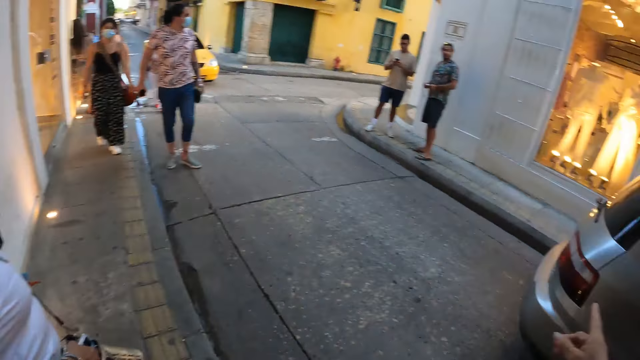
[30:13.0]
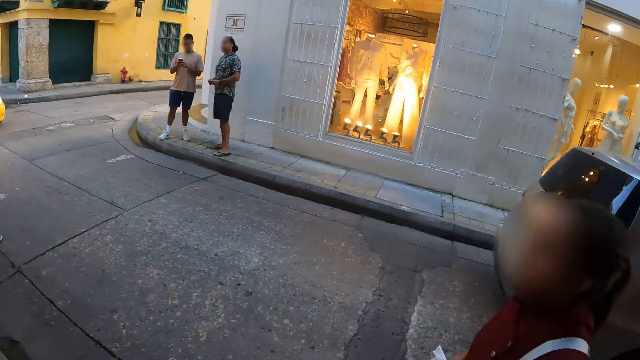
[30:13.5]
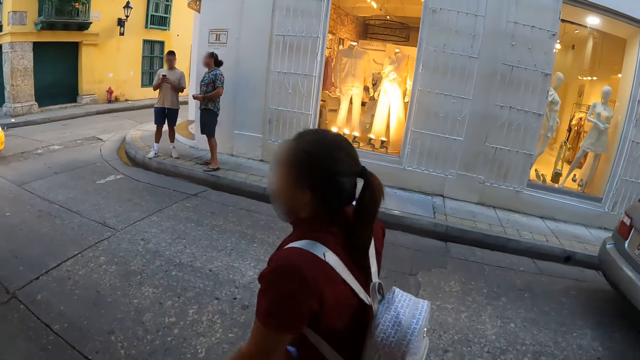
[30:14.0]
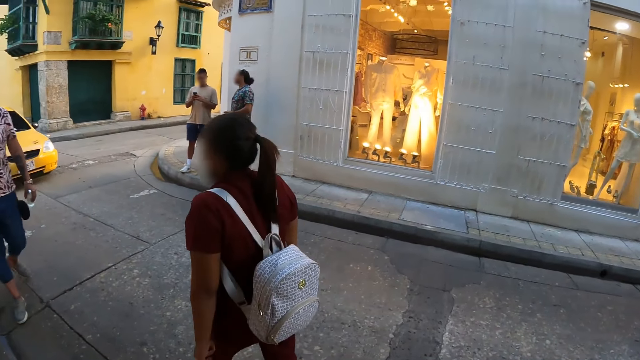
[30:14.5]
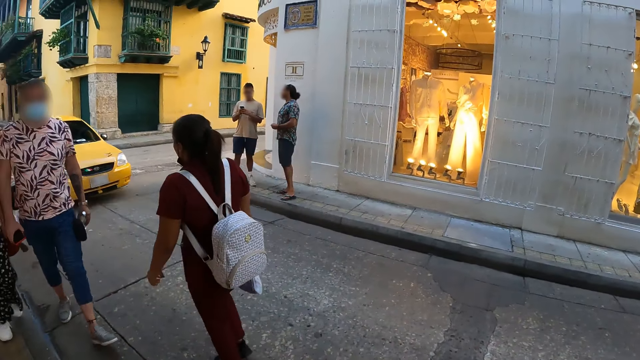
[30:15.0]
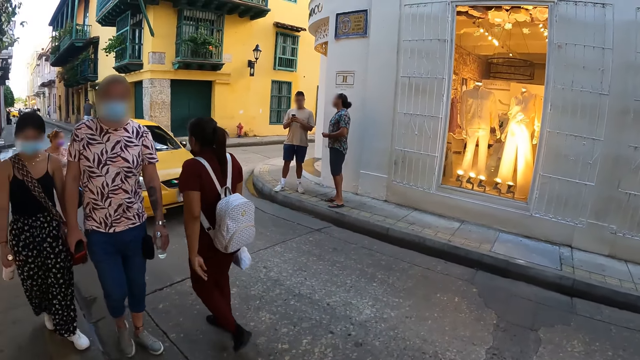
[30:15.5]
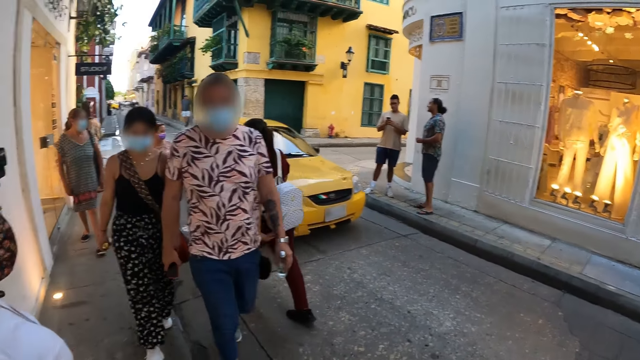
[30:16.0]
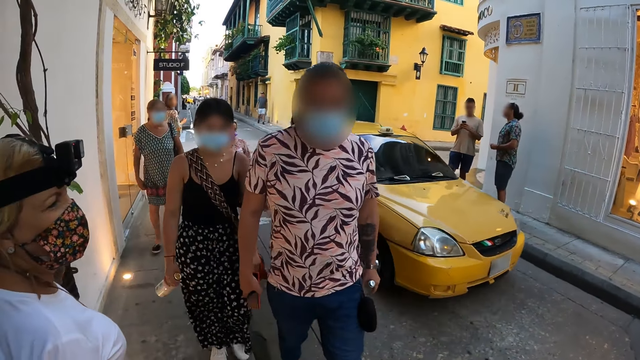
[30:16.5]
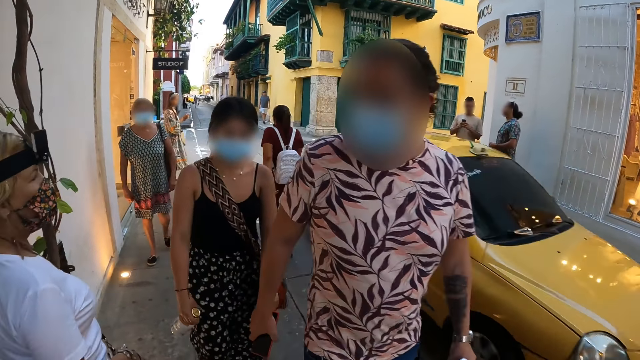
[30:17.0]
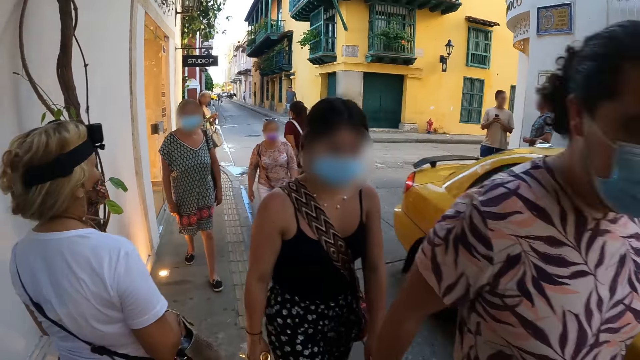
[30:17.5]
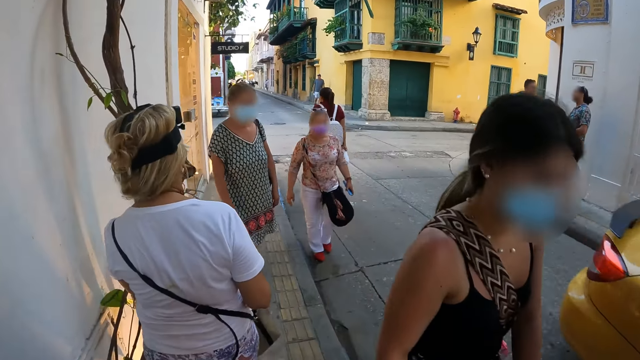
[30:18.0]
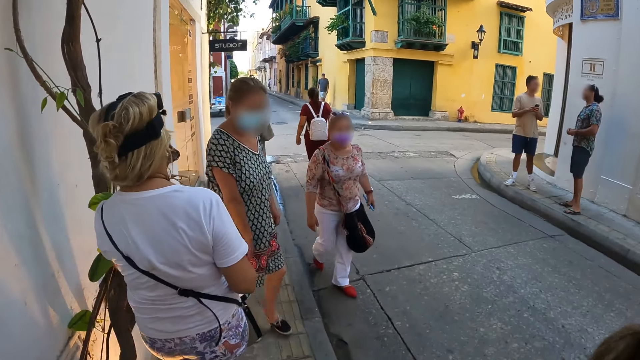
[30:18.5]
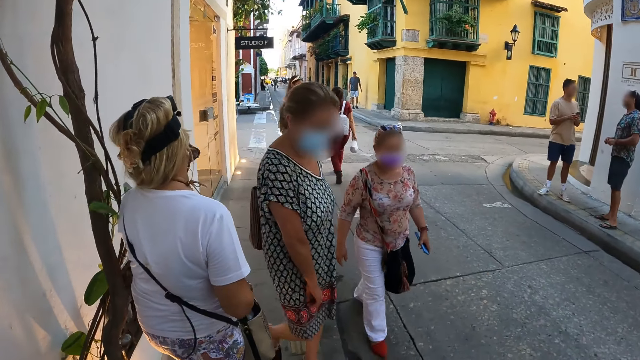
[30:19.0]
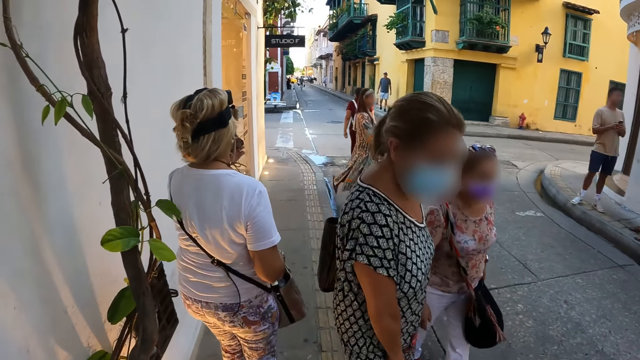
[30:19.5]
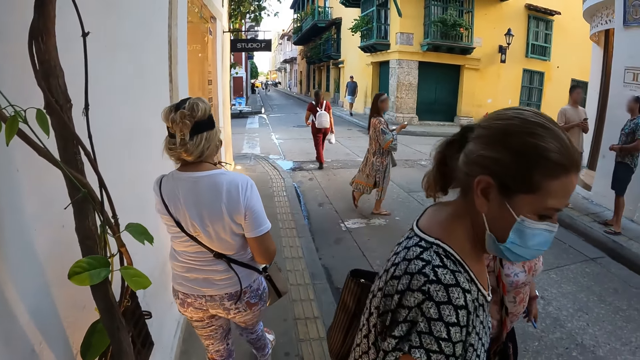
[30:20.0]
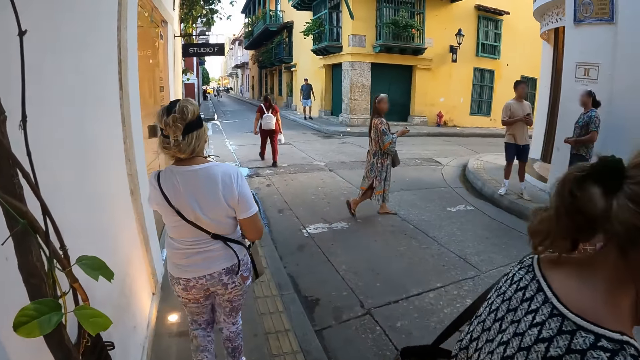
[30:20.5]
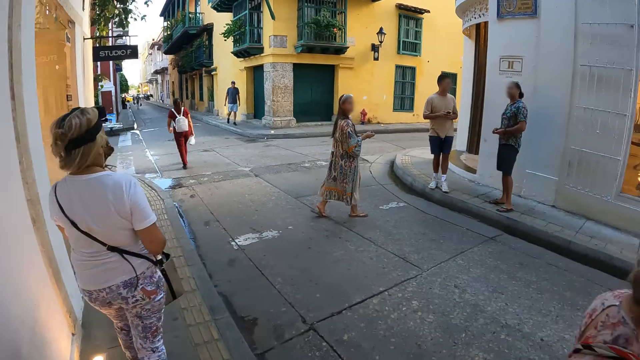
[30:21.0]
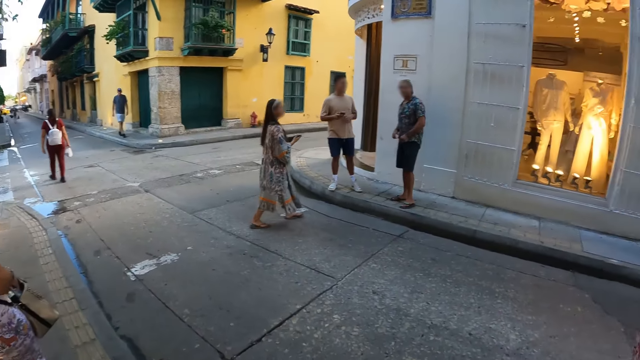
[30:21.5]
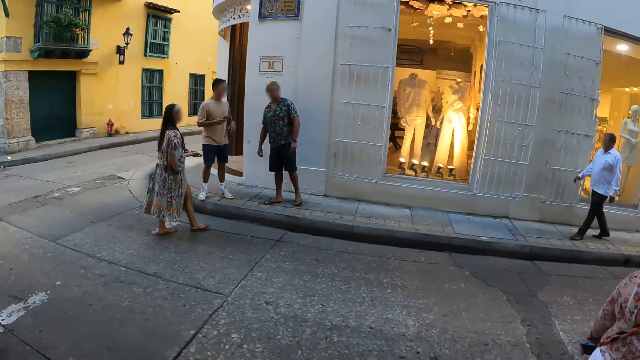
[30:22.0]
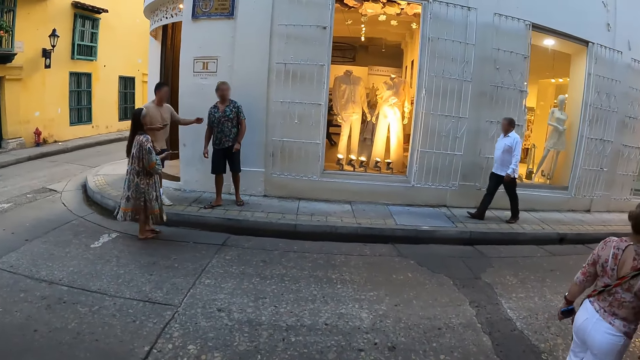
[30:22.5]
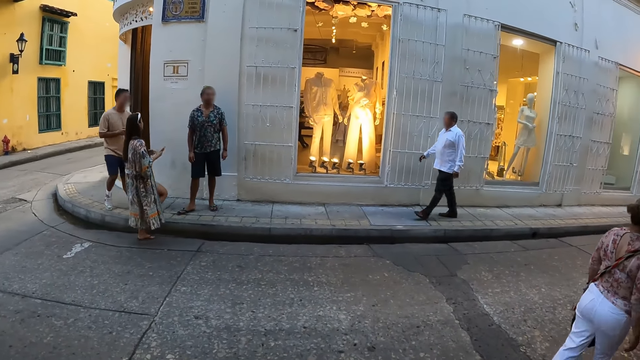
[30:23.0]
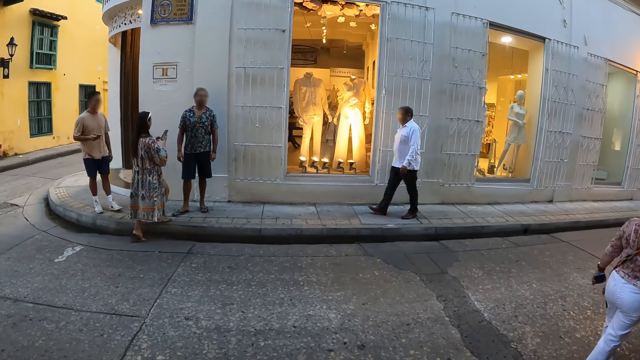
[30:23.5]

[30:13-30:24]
A woman walks past the camera wearer. A man and another woman walk past the camera wearer. A yellow car drives past the camera wearer. Two other women walk past the camera wearer.

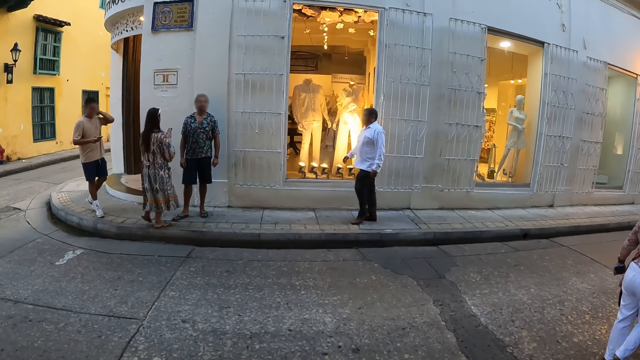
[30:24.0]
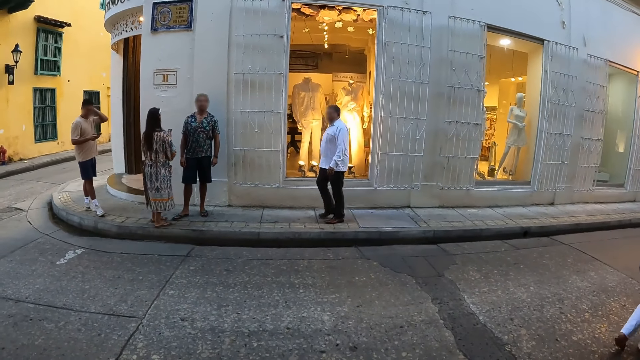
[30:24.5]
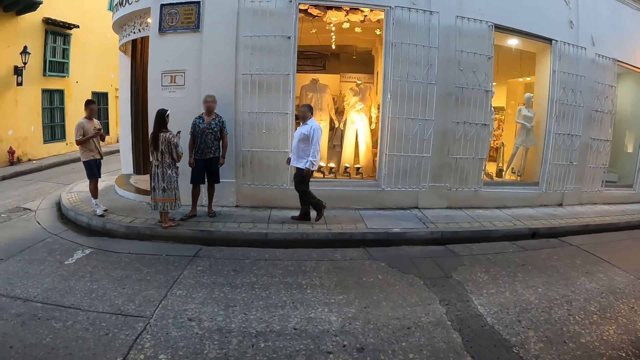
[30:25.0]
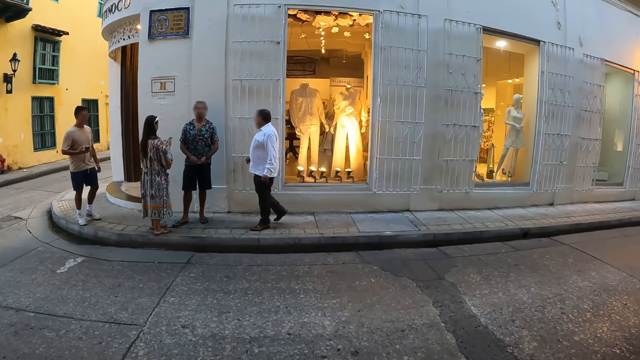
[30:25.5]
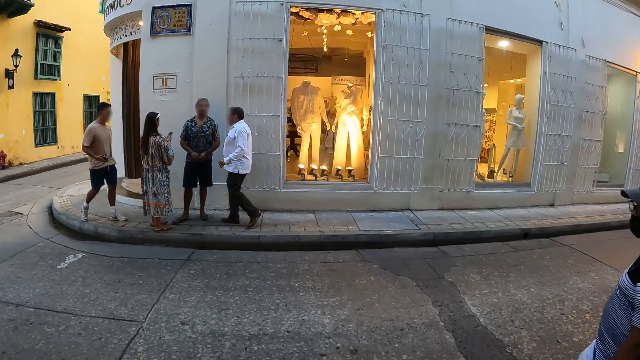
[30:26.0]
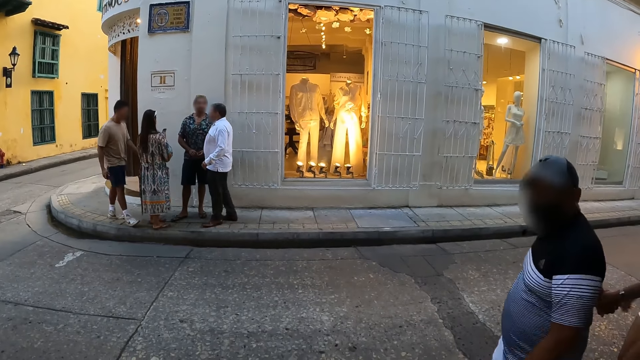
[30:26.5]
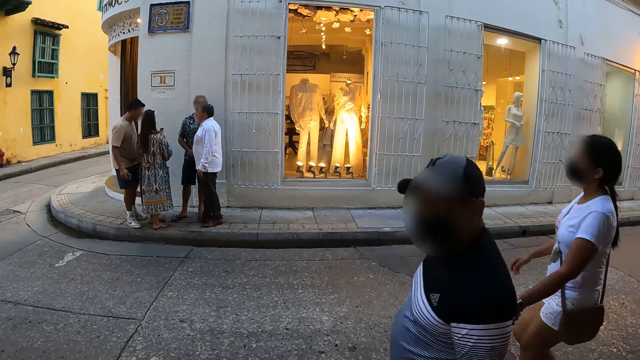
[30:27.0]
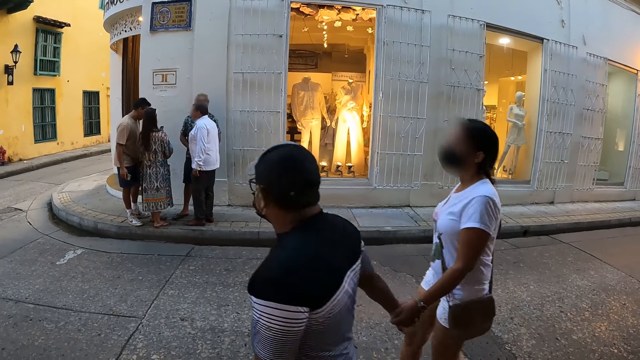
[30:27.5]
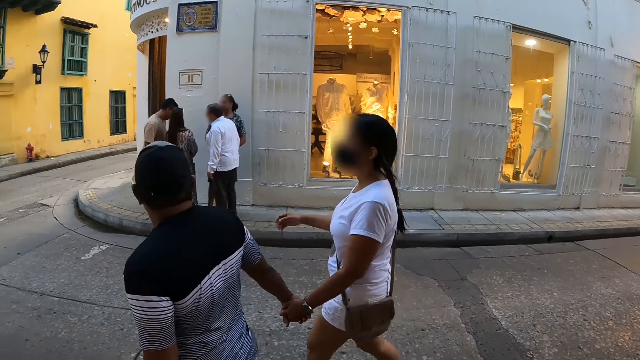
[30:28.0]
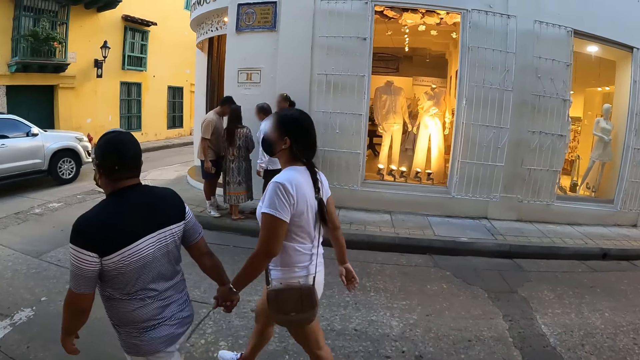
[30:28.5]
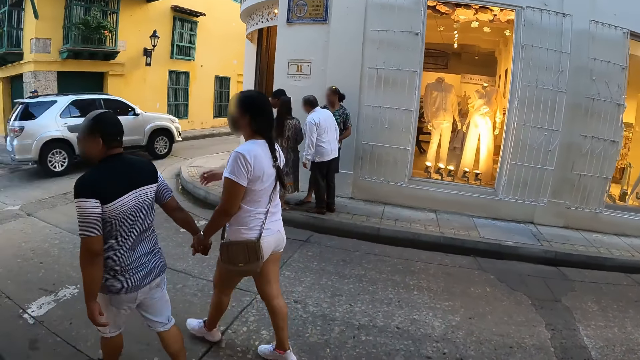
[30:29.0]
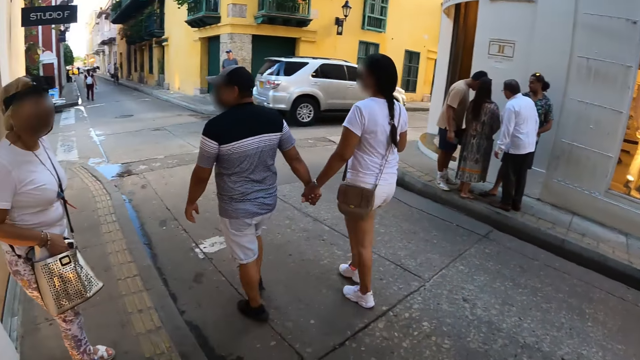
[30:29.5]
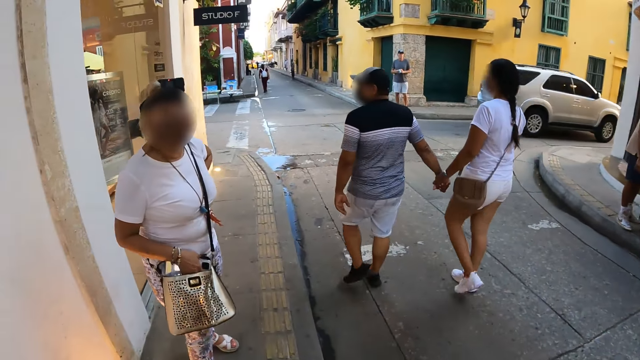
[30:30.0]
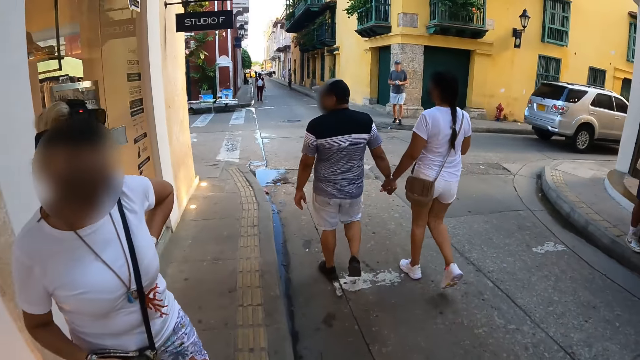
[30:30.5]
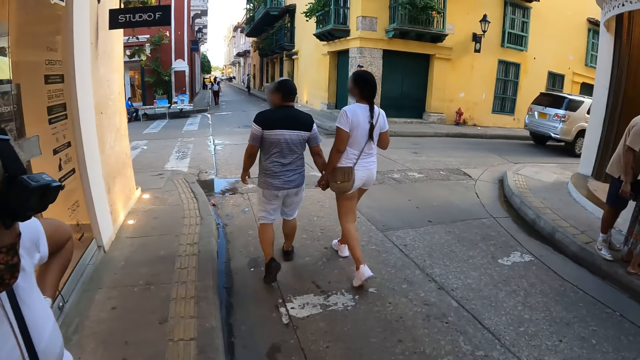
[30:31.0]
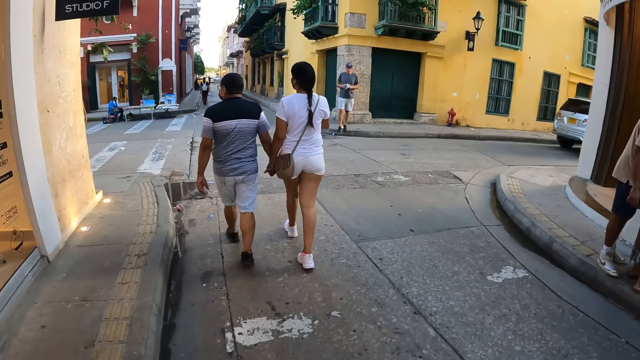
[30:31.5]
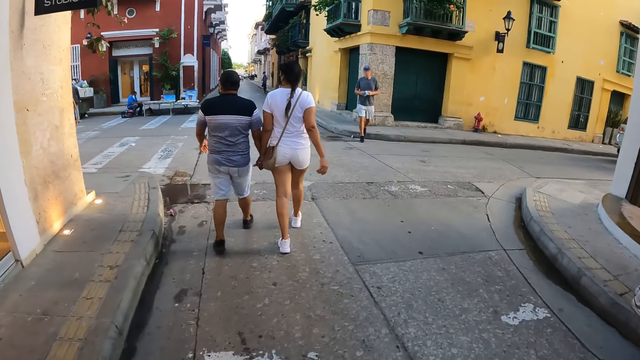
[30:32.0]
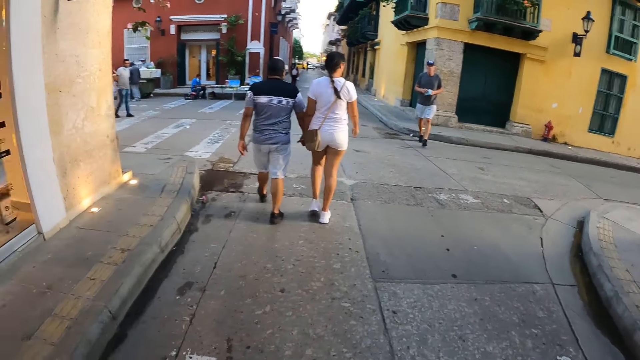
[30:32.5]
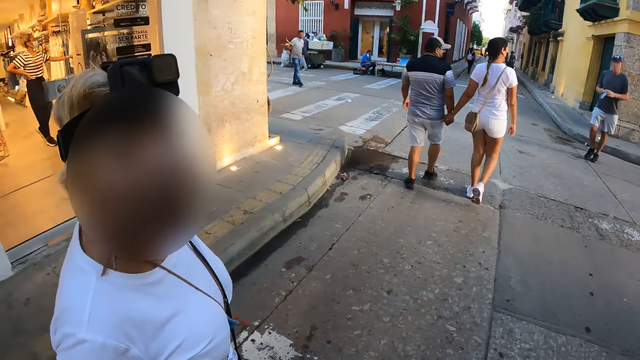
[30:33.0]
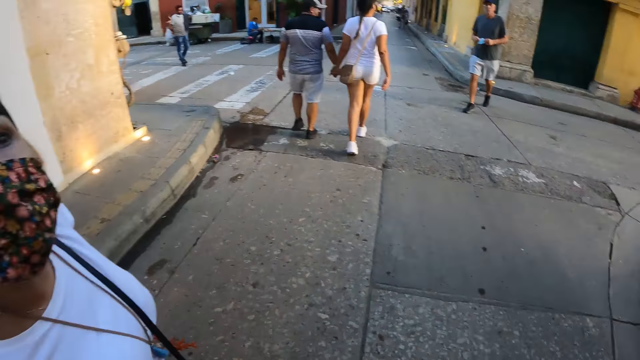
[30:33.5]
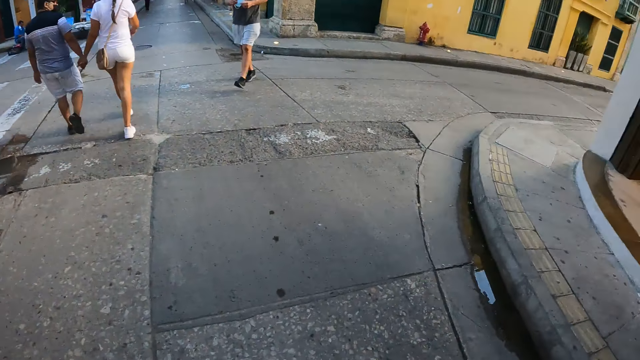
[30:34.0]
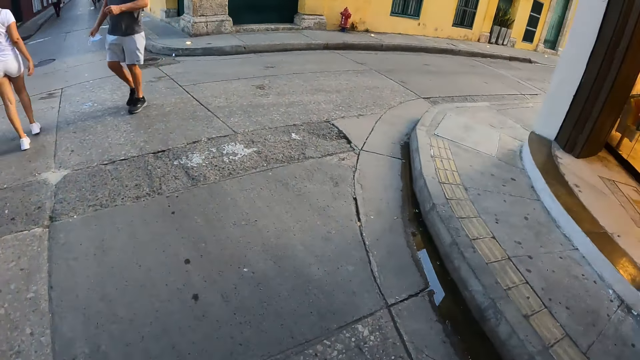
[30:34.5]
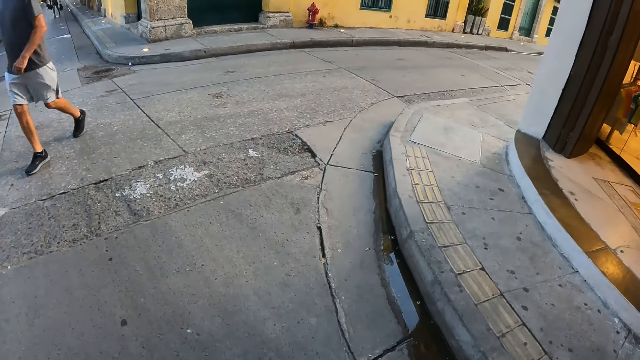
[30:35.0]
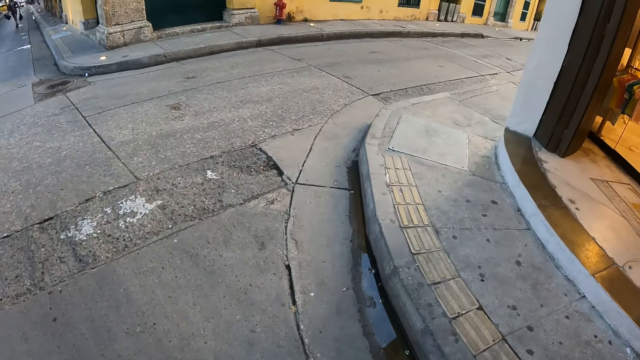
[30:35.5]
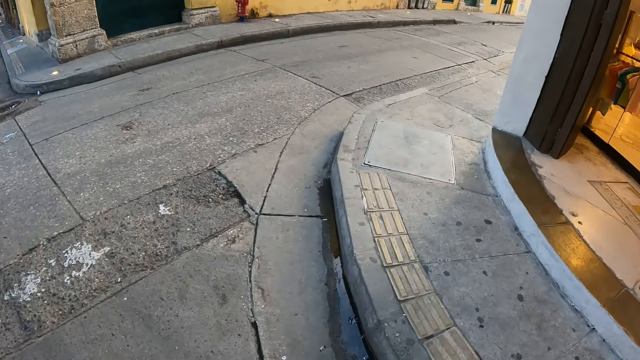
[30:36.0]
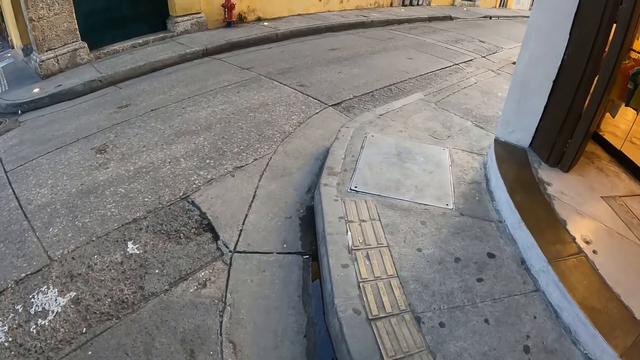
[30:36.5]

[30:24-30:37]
A man and a woman walk past the camera wearer. The camera wearer walks on the walkway. The woman interacts with them.
